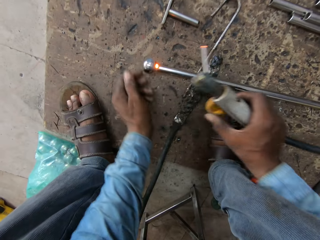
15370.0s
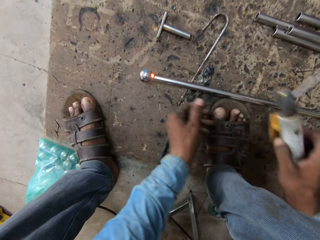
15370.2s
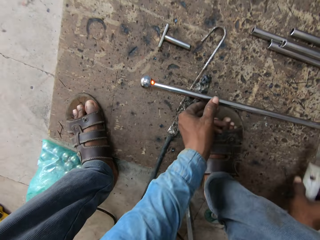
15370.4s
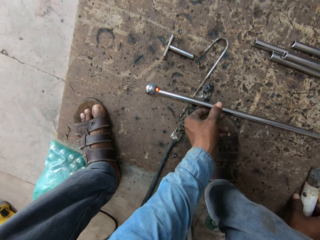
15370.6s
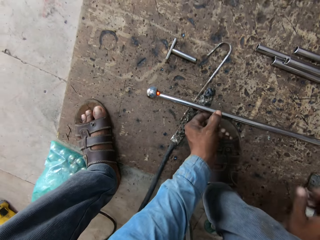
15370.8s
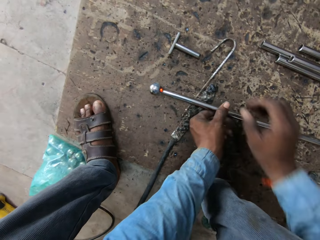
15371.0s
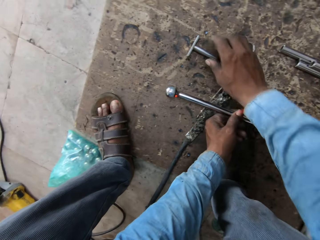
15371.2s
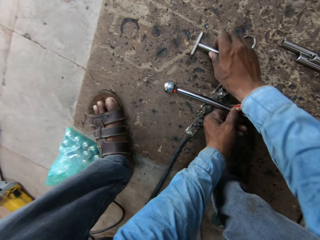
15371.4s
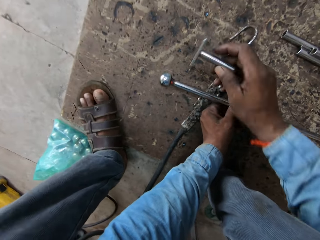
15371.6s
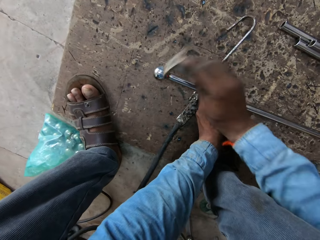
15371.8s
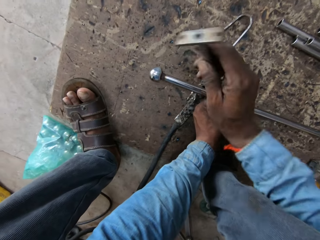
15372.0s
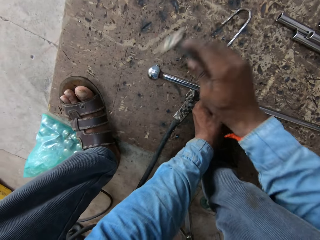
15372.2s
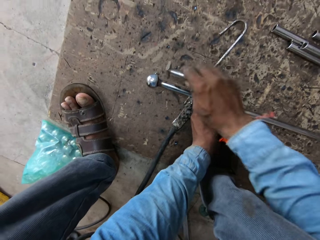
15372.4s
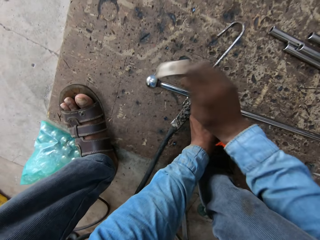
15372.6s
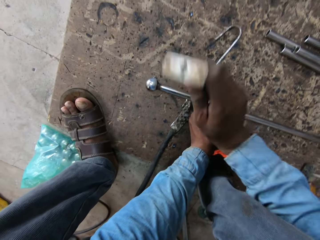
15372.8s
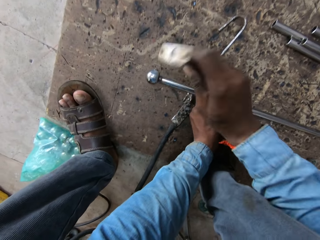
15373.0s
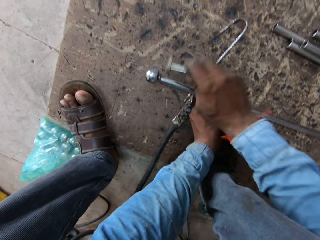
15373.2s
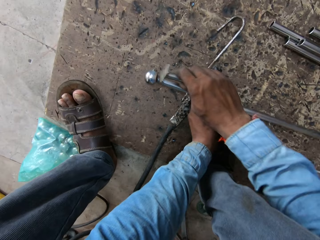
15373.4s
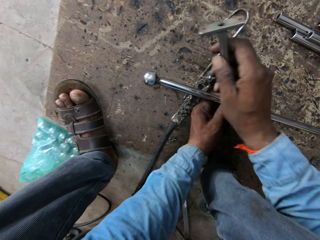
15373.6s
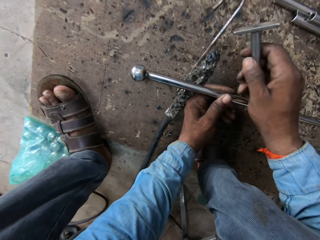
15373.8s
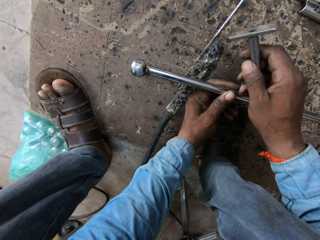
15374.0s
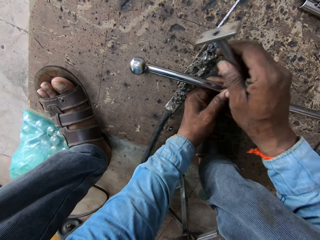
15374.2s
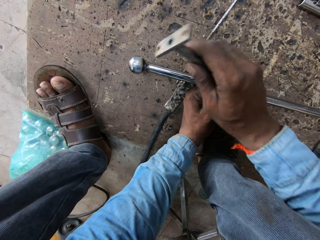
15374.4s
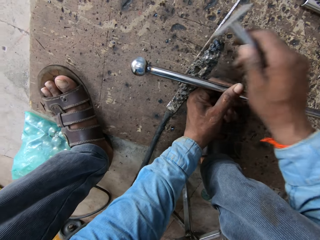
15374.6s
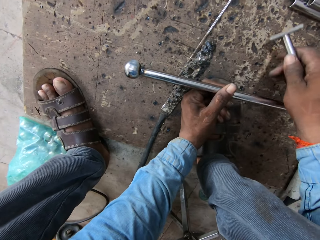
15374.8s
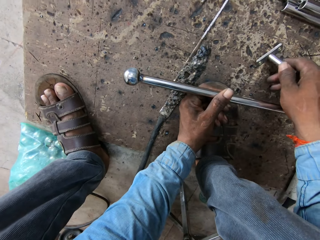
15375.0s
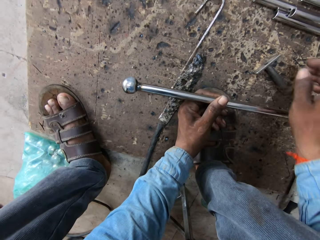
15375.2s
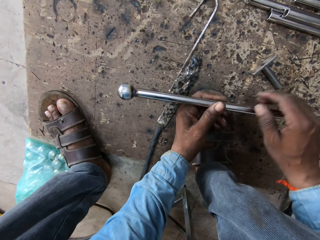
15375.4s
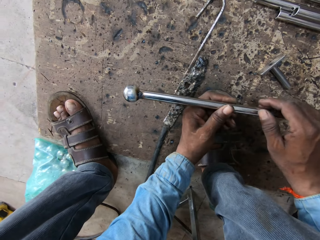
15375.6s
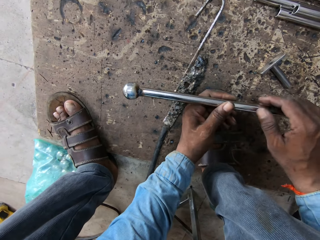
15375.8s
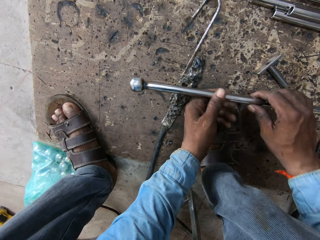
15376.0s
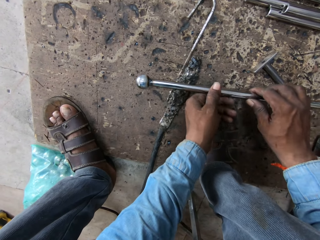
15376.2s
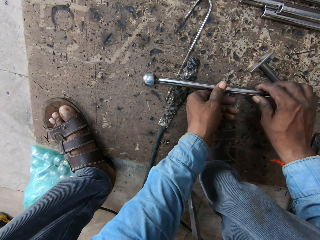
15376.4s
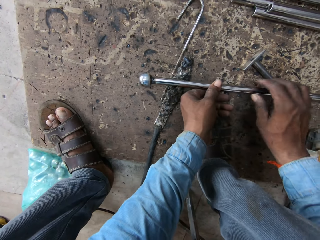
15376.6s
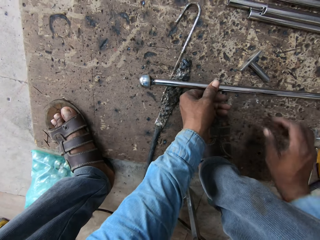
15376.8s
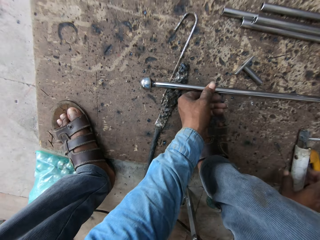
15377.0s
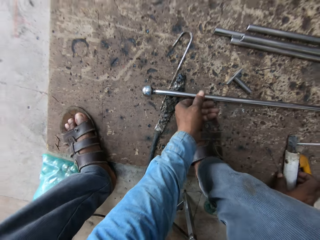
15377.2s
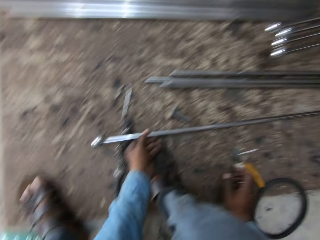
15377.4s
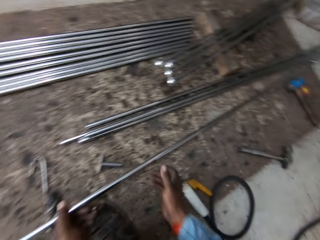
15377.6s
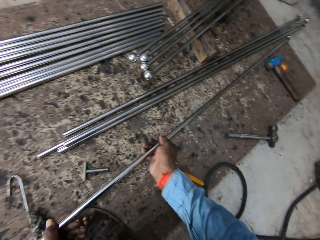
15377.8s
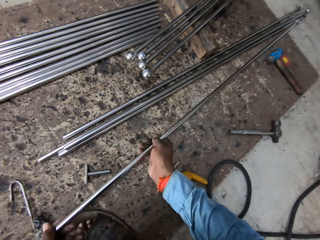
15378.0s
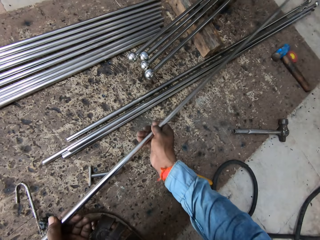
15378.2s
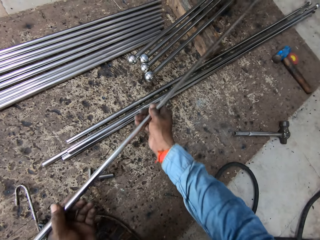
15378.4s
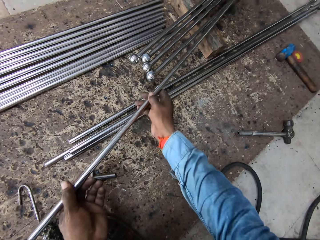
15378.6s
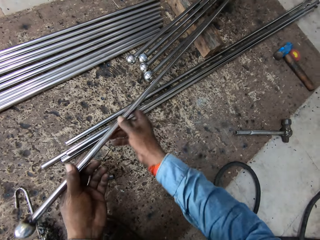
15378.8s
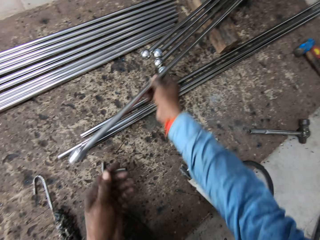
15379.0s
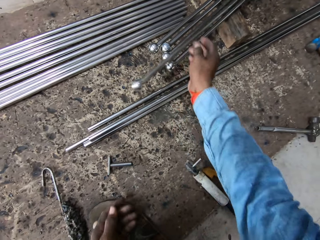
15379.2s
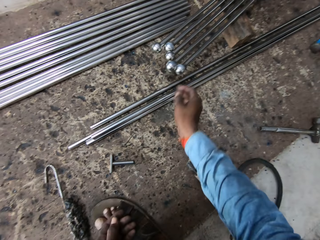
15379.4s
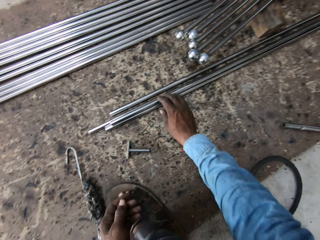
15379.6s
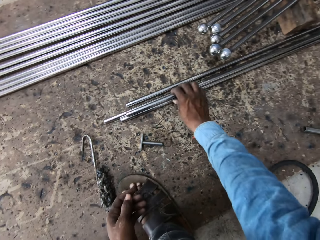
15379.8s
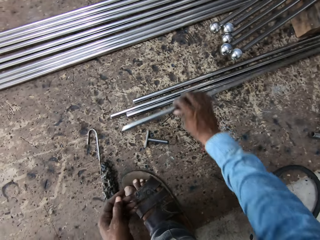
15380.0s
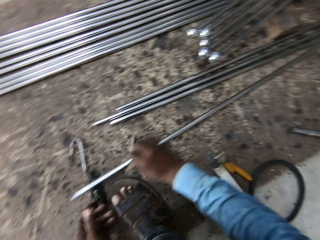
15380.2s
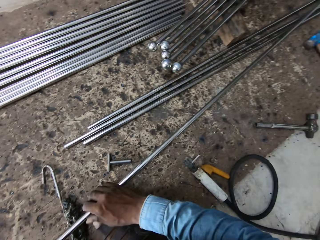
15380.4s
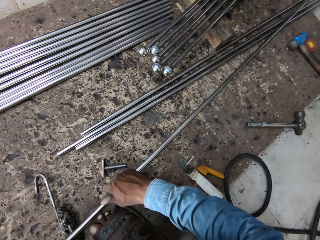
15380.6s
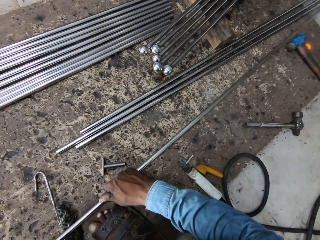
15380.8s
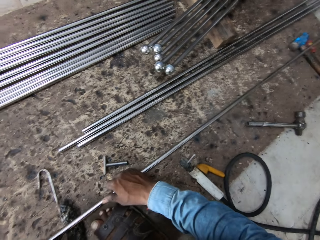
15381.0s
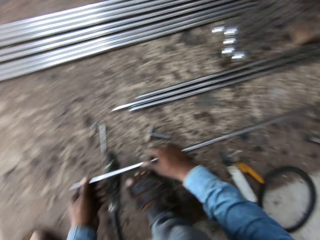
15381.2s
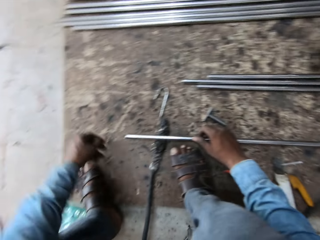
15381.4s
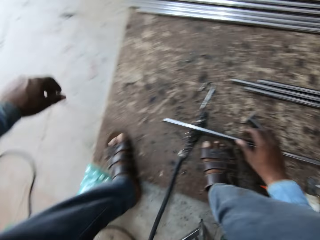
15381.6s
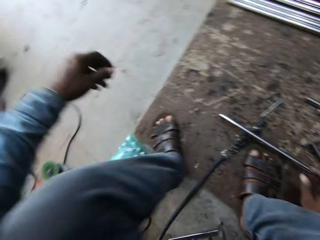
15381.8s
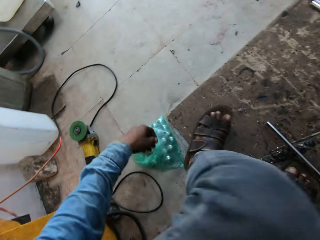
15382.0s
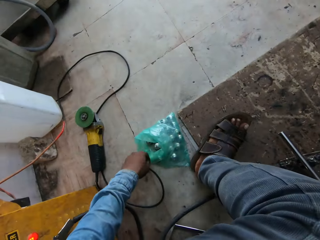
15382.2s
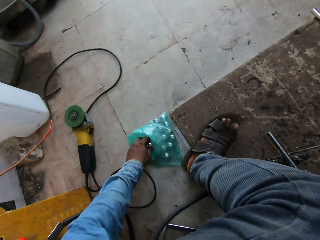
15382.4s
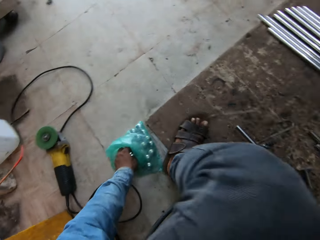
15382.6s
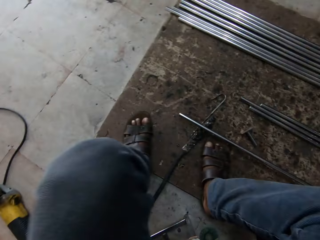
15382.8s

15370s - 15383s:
The camera wearer puts the welder down. They turn the metal, pick up the metal. They hit the iron rod with something. They put the metal down. They lift the metal. They drop the metal. They put back the iron rod. They take another iron rod. They put the metal down.

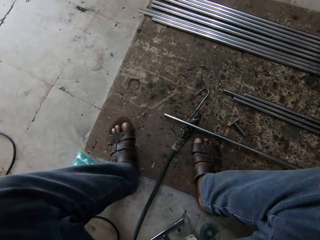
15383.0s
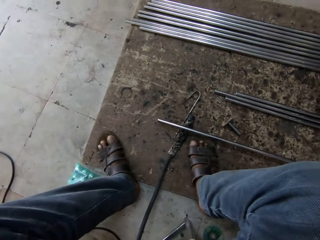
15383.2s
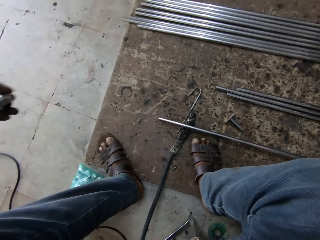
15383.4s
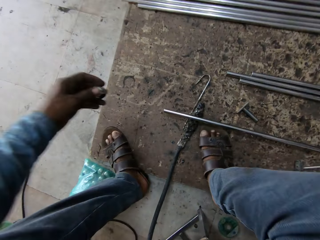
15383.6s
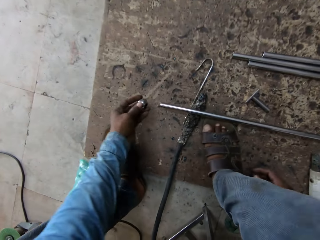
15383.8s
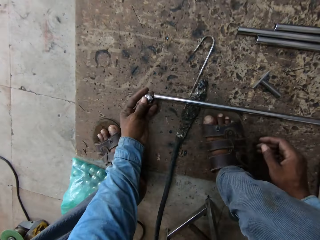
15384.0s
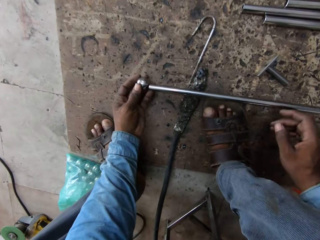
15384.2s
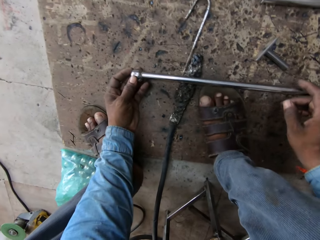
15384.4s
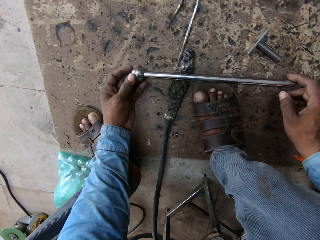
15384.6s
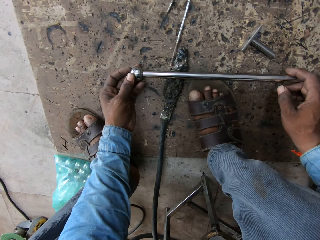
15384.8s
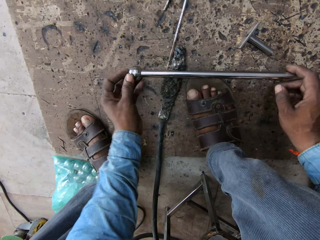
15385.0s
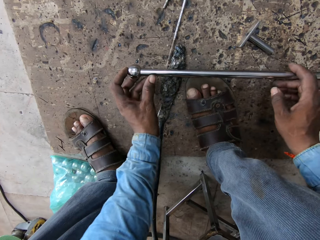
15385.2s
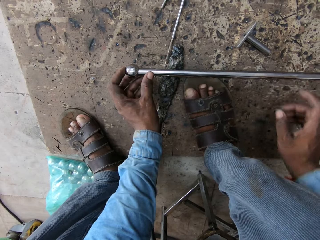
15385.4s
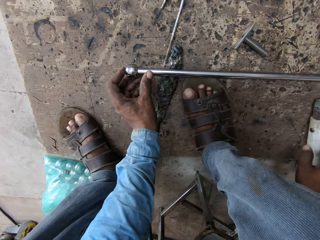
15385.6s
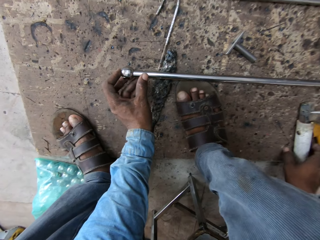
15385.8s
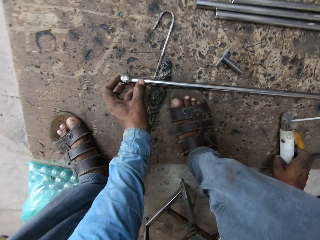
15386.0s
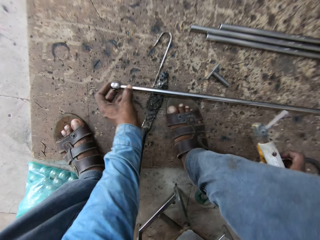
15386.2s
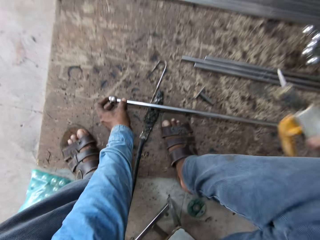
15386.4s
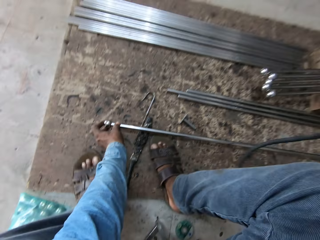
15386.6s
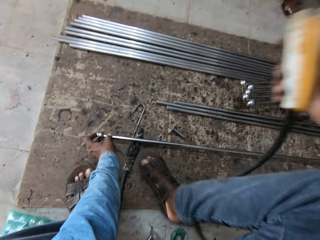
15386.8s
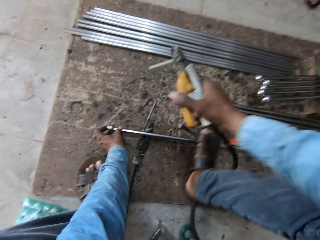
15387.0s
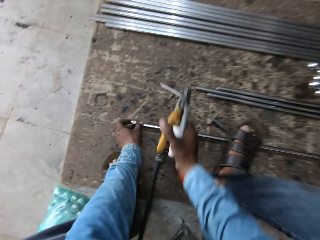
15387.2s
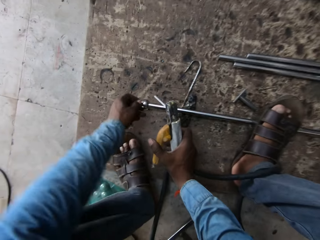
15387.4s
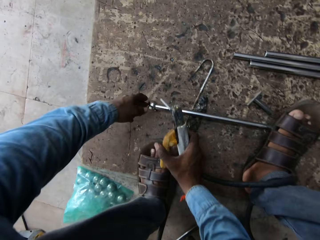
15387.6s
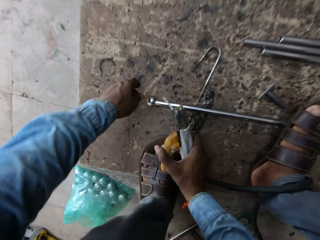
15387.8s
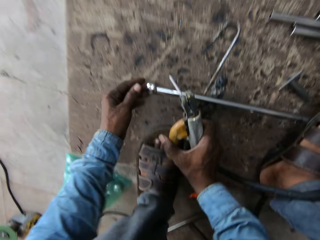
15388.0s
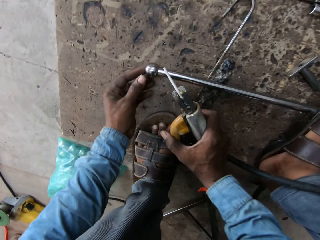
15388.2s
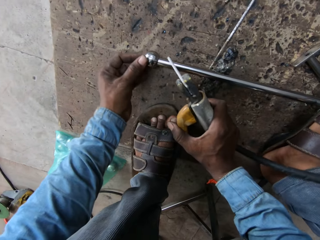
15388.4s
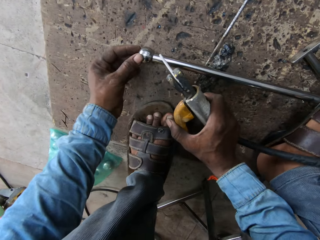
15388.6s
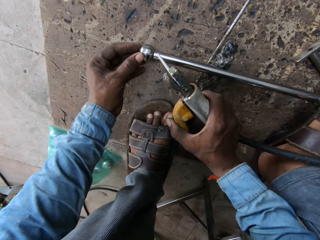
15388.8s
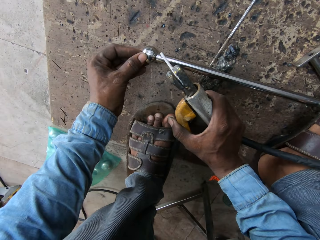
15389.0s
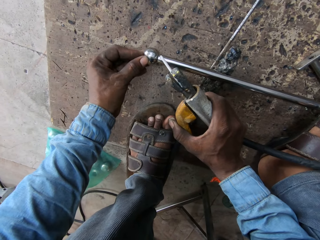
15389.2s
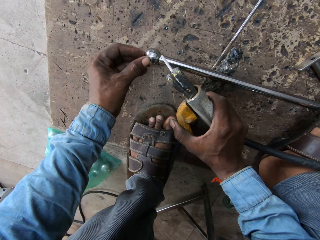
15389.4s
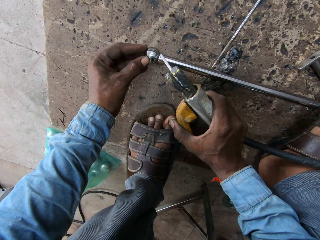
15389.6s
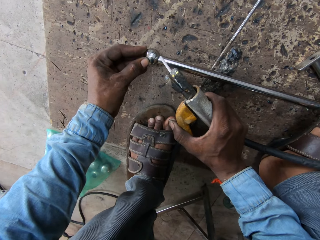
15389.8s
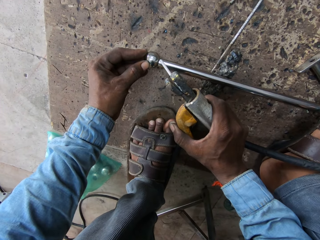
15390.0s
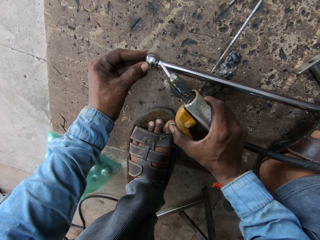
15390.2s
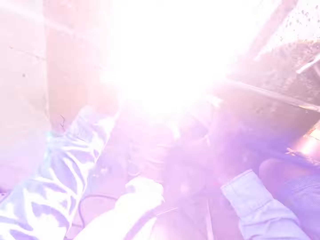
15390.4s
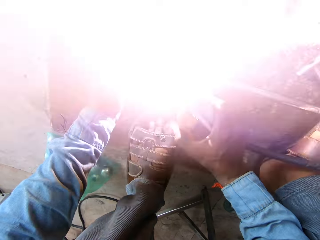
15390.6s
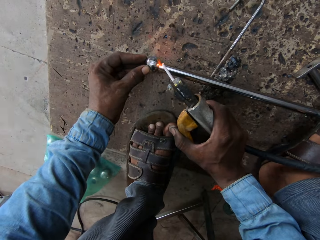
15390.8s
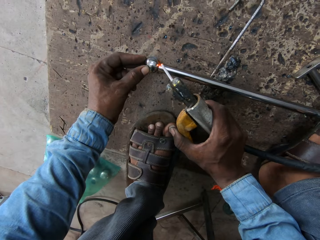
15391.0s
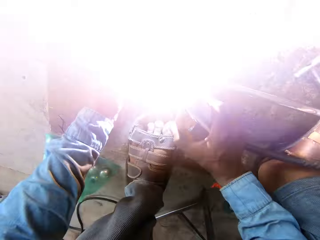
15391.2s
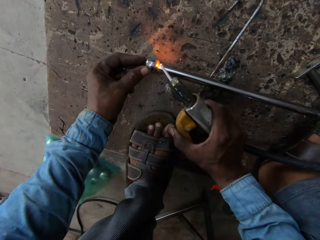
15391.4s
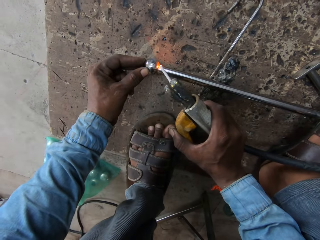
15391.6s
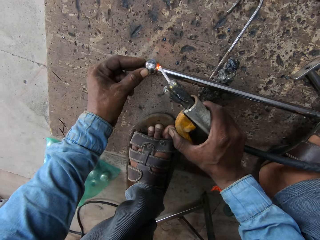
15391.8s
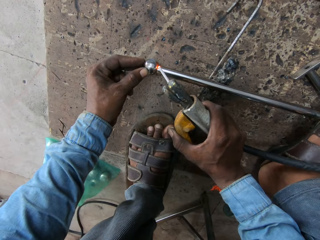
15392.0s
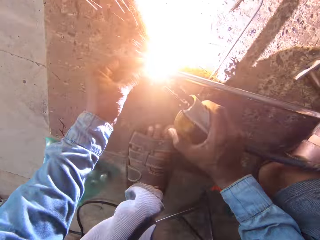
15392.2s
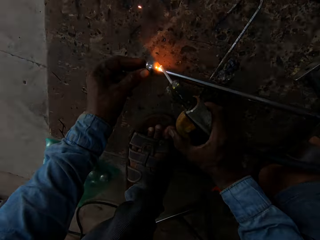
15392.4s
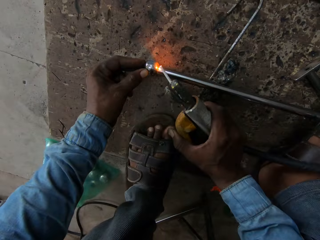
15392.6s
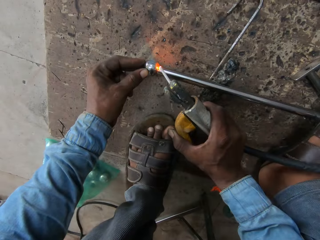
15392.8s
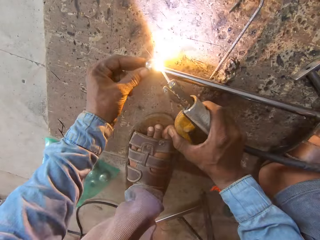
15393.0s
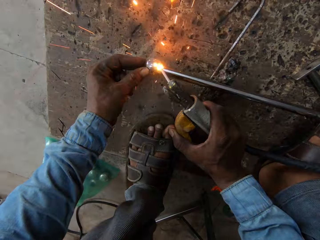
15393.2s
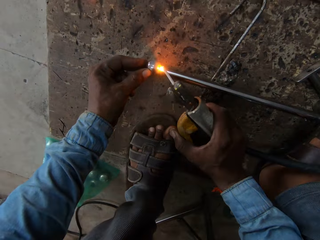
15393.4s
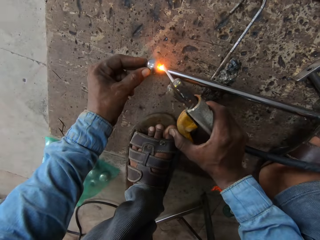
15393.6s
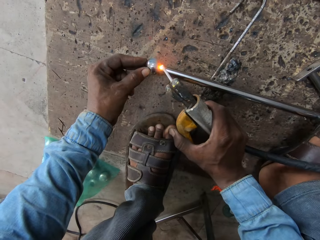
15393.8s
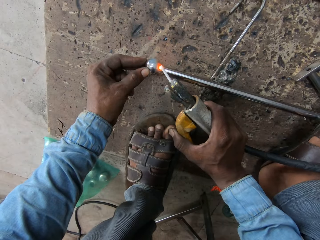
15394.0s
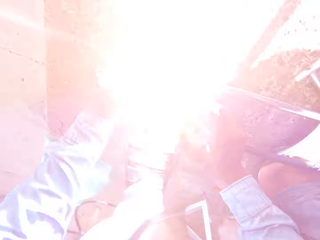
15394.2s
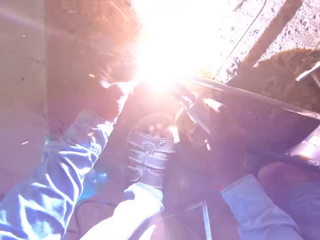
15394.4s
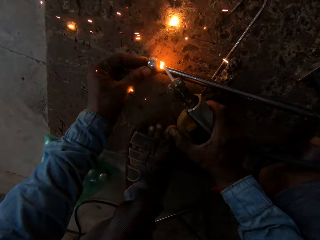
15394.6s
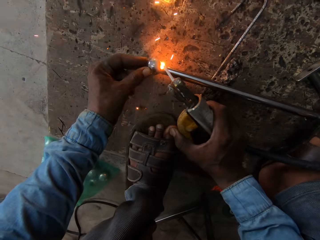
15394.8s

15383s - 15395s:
The camera wearer picks a ball. They put the ball in the tip of the iron rod or metal. They pick the metal. They weld the metal.
